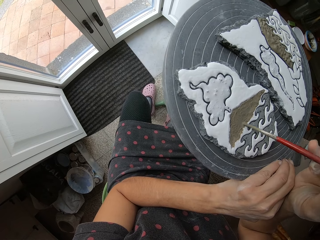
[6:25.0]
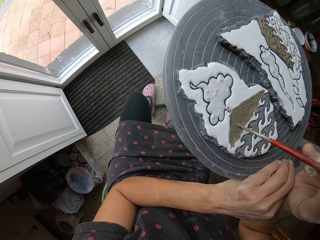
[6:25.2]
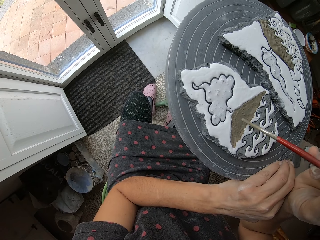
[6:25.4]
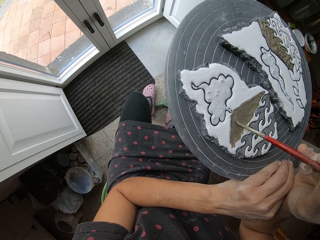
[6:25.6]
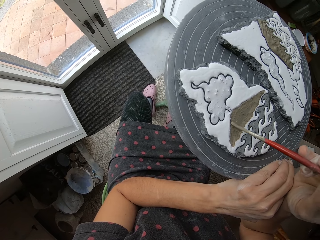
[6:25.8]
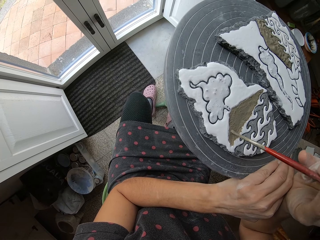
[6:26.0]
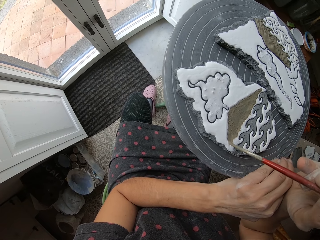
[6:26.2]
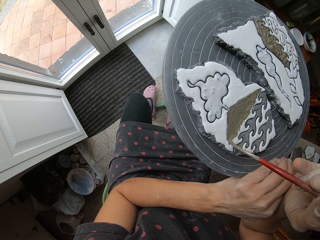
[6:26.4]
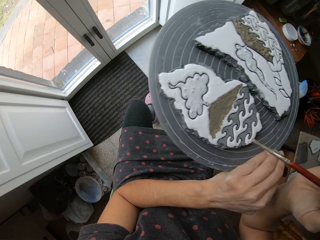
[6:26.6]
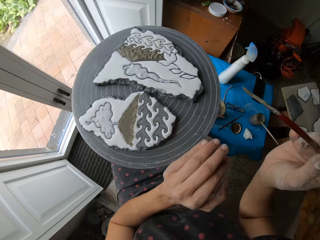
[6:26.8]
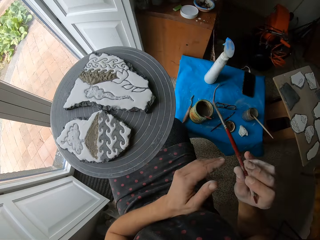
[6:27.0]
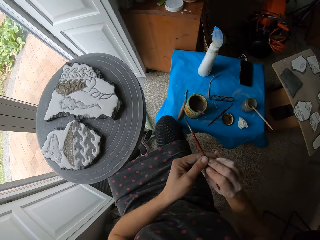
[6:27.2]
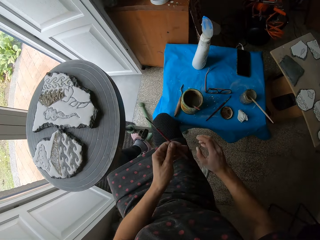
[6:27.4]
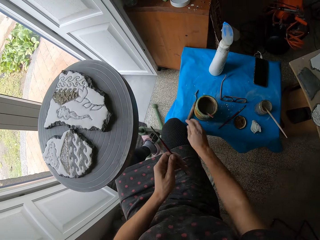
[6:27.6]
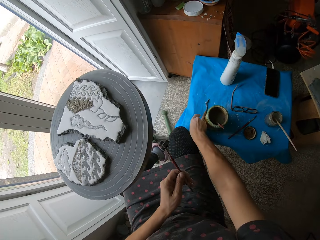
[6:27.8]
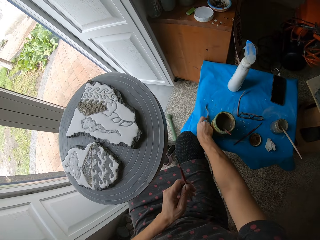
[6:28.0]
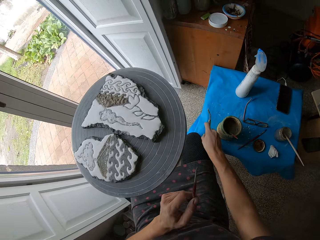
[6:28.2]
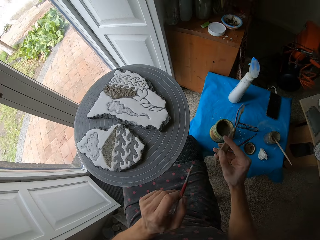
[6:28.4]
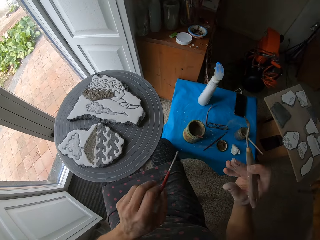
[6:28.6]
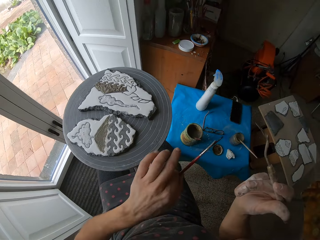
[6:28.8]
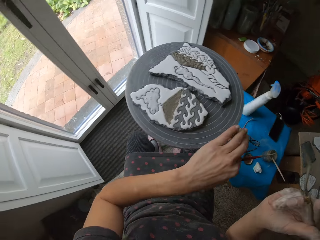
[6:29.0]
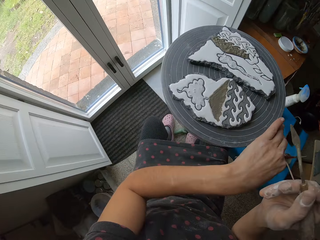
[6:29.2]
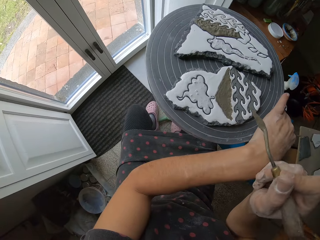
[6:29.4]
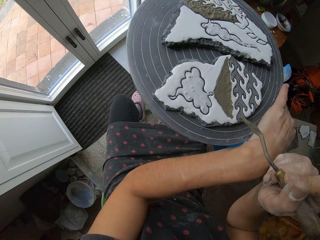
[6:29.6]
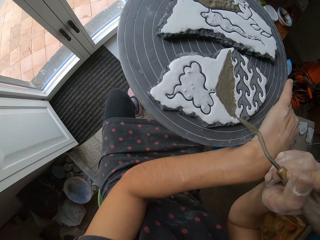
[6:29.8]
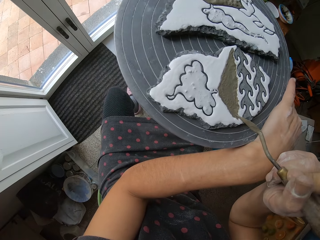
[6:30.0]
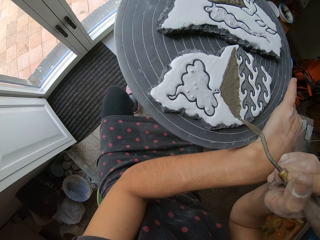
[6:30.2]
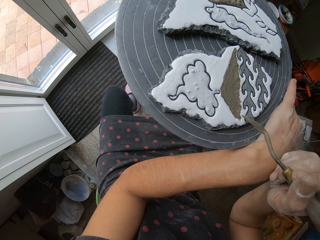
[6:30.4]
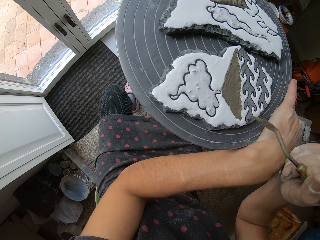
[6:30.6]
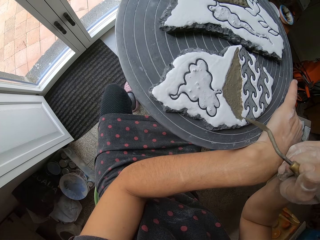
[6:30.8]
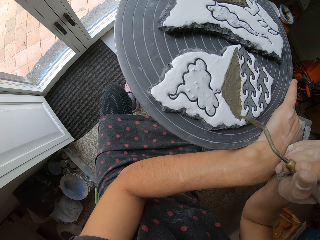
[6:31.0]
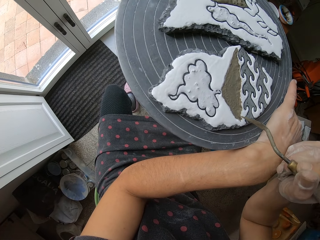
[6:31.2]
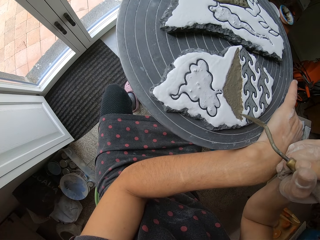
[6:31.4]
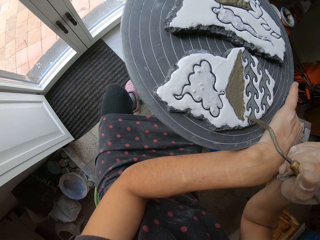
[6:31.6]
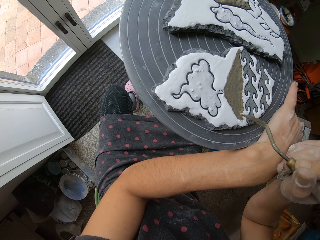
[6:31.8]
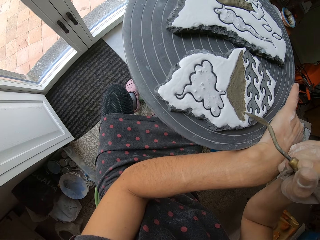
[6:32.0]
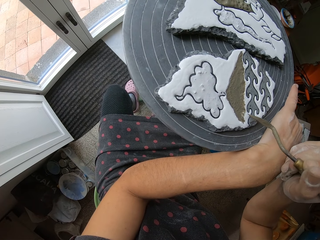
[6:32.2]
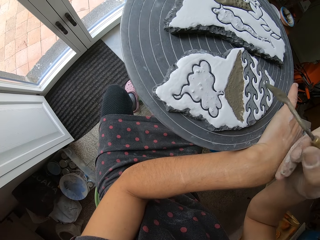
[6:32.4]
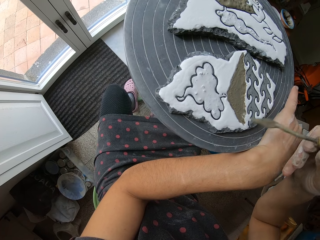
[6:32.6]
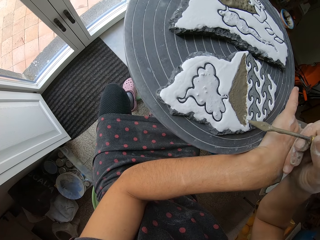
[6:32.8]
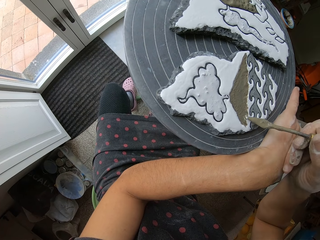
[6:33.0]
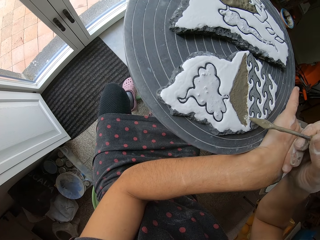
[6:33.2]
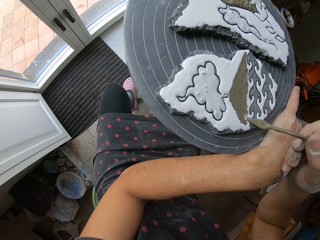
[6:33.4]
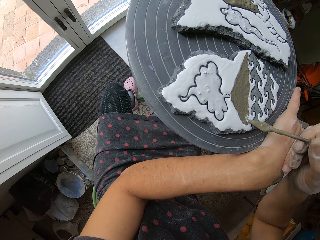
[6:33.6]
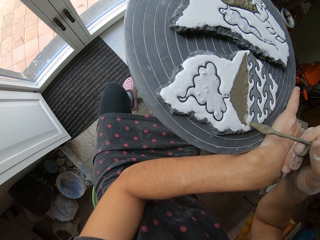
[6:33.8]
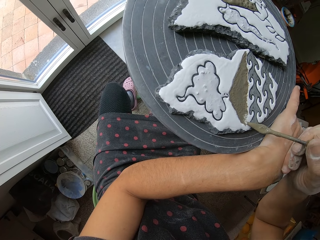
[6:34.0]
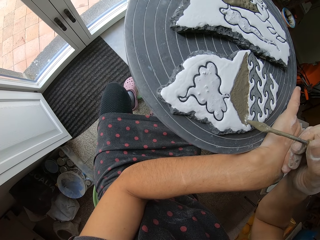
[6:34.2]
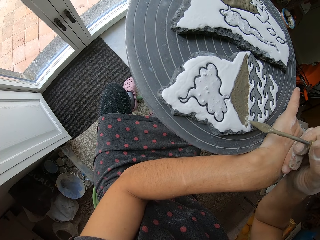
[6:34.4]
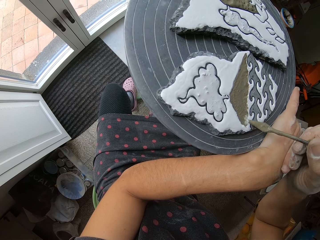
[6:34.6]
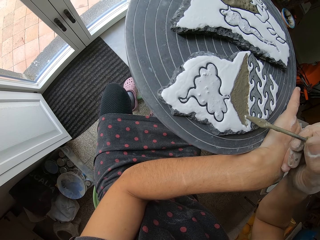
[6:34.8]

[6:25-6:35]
The camera wearer transfers the brush to the left hand. They hold a stick with the left hand. They pick up a sculpting tool or craft tool with the right hand. They turn the turn table. They hold the table with the left hand. They make a pattern on the clay using the sculpting tool. They paint the craft with a crafting tool.

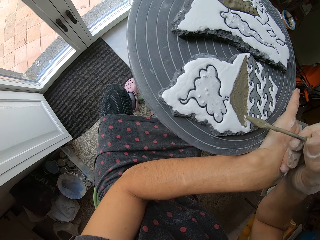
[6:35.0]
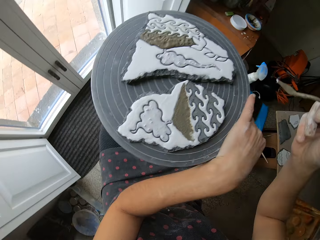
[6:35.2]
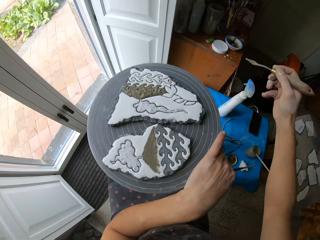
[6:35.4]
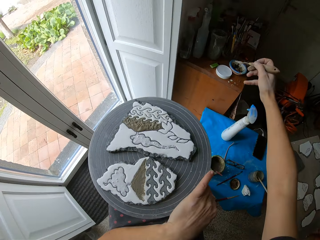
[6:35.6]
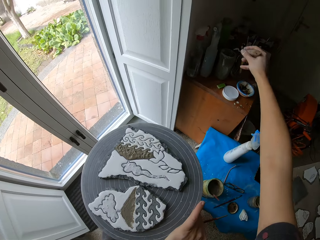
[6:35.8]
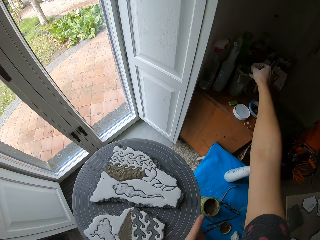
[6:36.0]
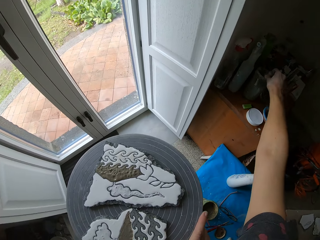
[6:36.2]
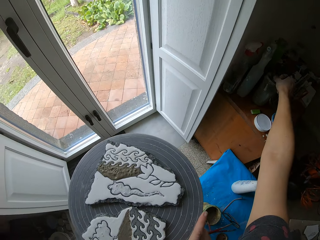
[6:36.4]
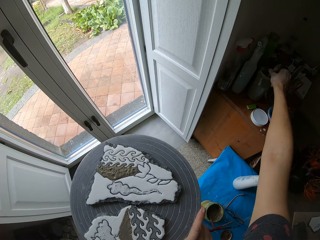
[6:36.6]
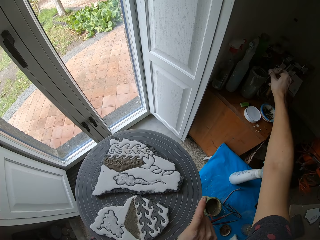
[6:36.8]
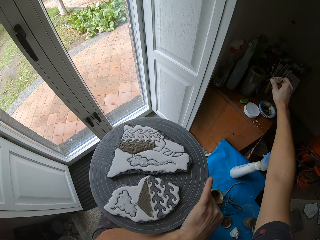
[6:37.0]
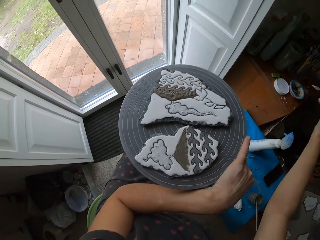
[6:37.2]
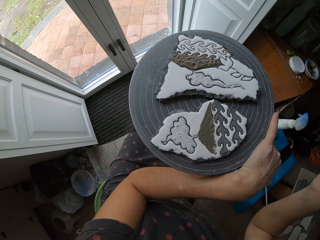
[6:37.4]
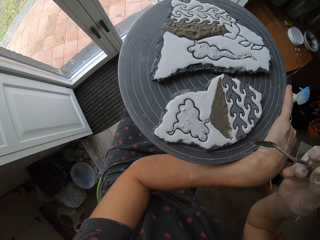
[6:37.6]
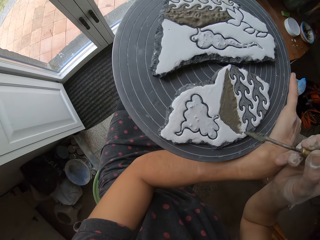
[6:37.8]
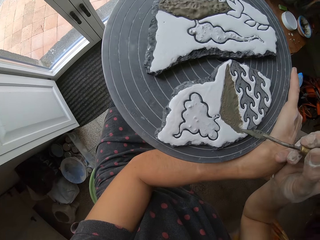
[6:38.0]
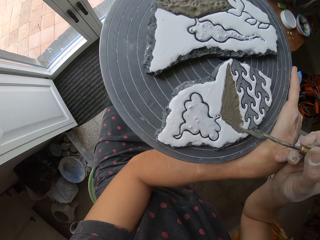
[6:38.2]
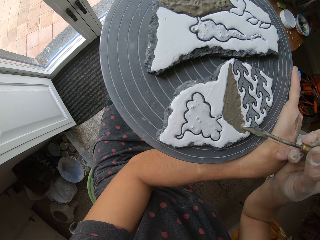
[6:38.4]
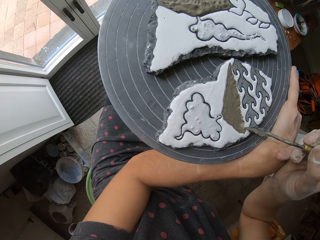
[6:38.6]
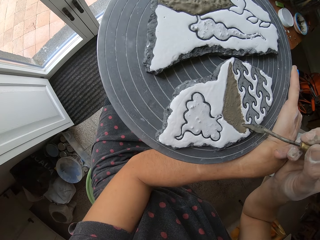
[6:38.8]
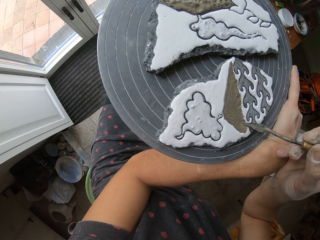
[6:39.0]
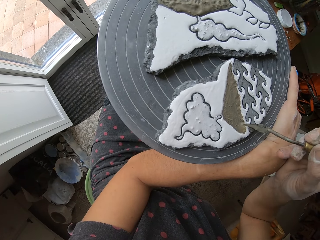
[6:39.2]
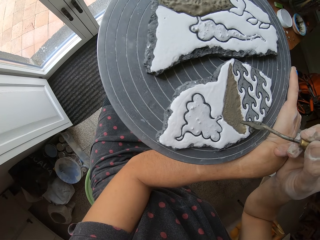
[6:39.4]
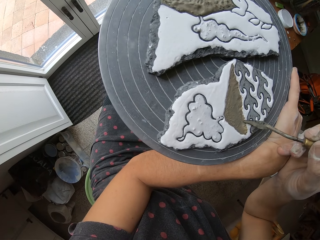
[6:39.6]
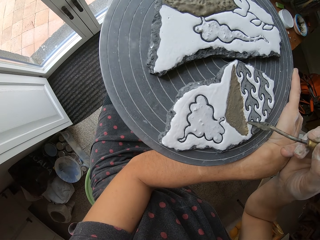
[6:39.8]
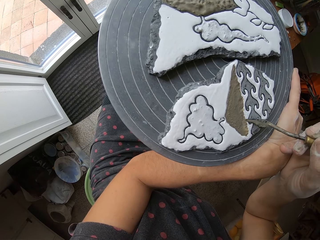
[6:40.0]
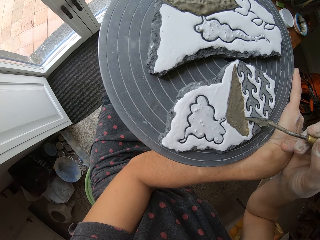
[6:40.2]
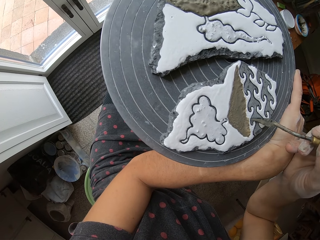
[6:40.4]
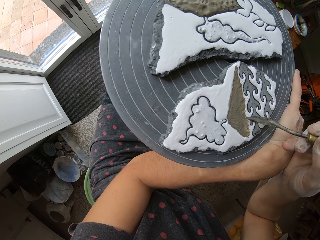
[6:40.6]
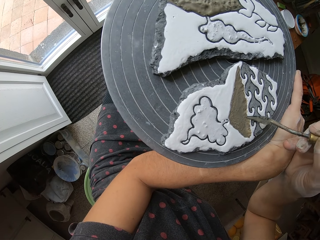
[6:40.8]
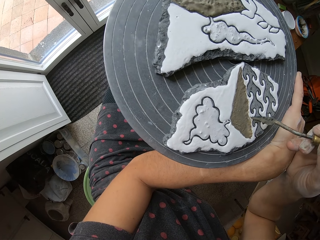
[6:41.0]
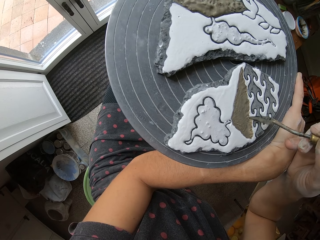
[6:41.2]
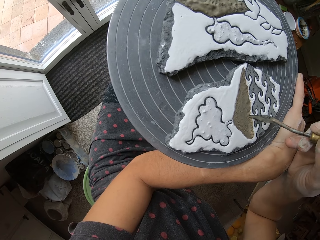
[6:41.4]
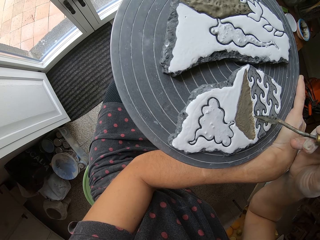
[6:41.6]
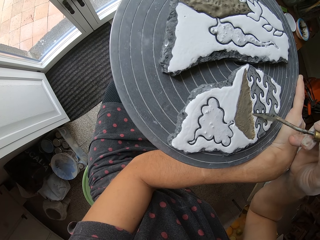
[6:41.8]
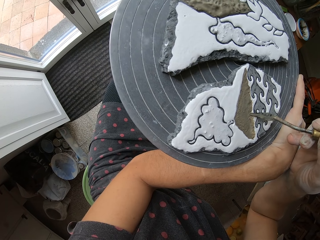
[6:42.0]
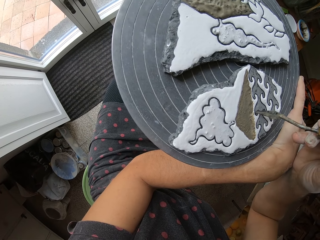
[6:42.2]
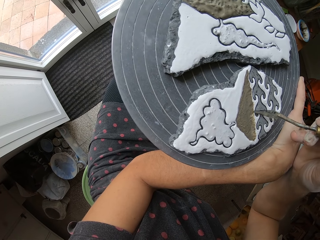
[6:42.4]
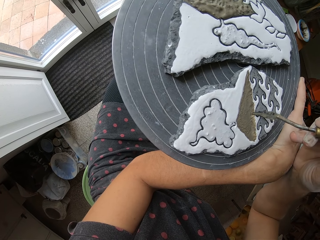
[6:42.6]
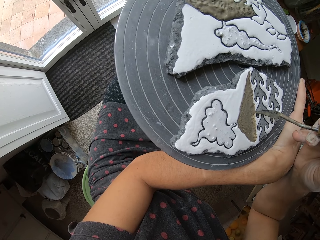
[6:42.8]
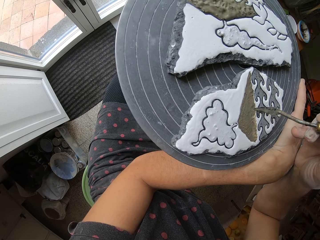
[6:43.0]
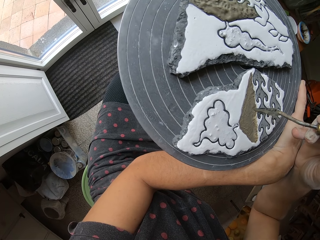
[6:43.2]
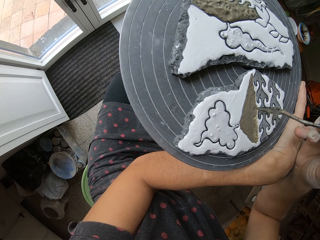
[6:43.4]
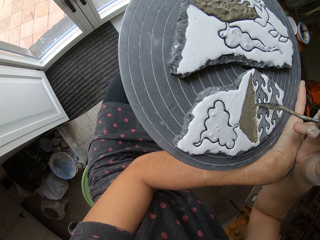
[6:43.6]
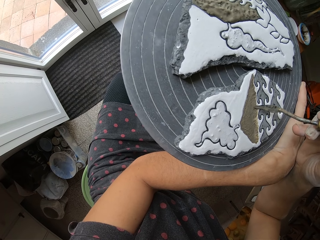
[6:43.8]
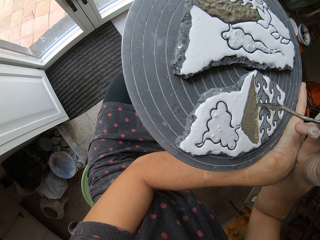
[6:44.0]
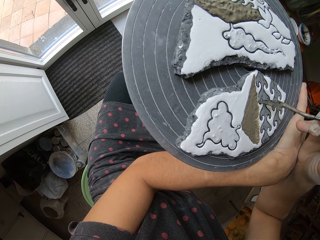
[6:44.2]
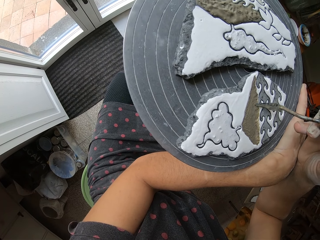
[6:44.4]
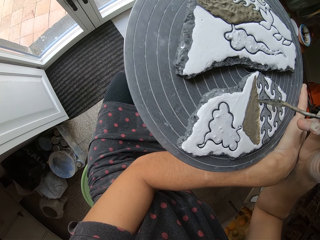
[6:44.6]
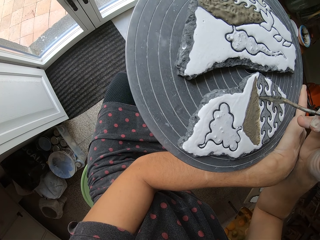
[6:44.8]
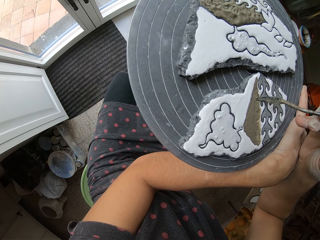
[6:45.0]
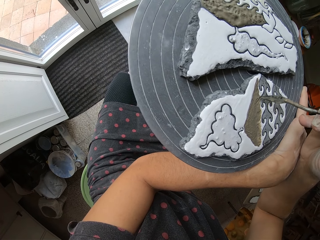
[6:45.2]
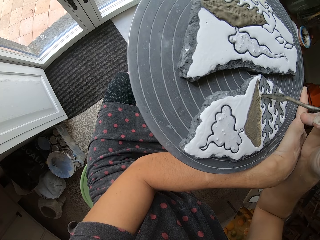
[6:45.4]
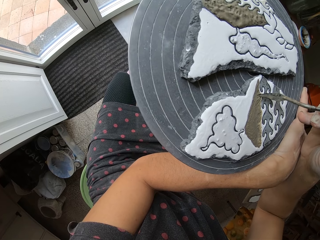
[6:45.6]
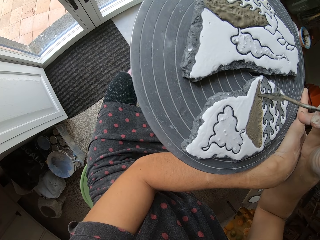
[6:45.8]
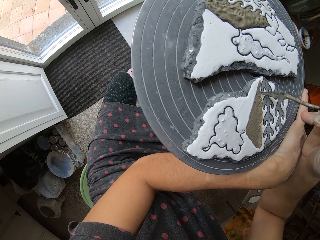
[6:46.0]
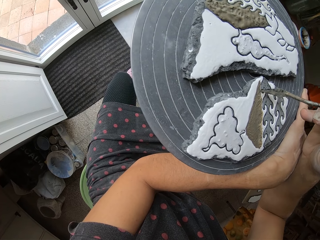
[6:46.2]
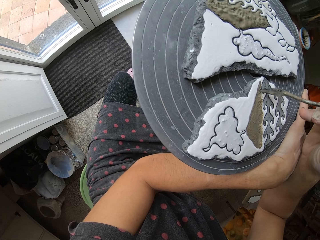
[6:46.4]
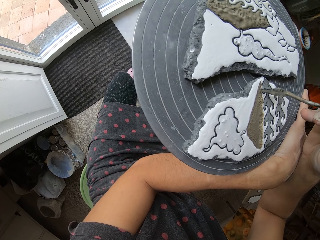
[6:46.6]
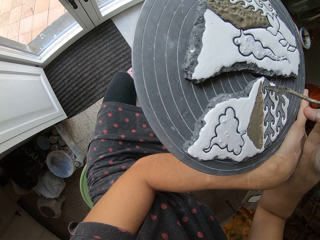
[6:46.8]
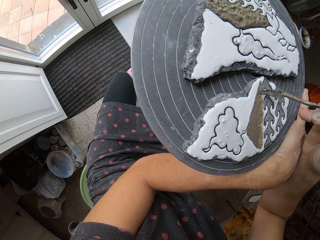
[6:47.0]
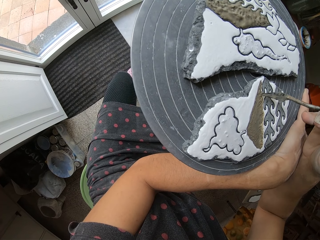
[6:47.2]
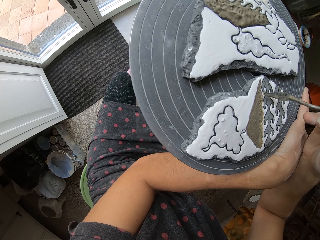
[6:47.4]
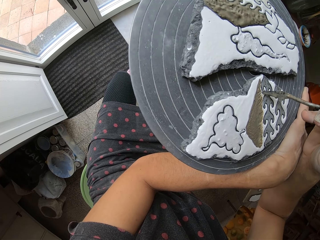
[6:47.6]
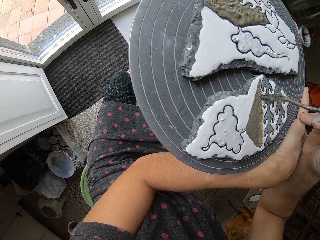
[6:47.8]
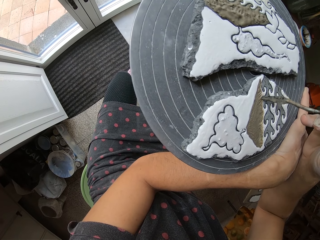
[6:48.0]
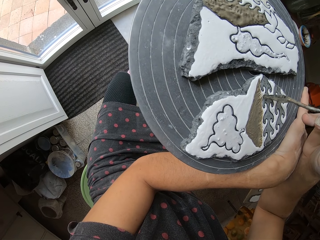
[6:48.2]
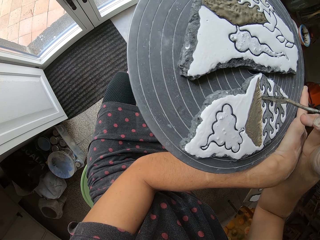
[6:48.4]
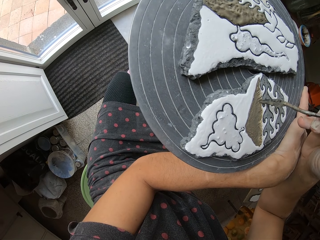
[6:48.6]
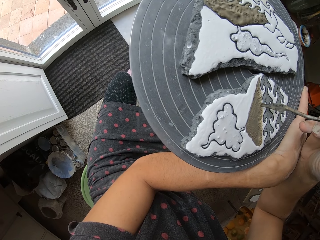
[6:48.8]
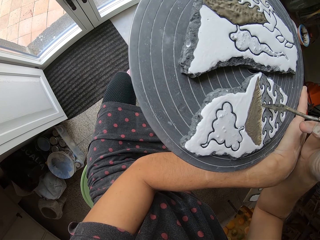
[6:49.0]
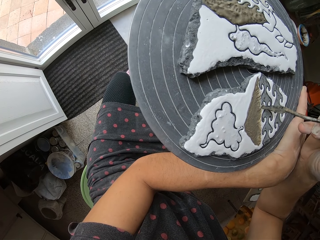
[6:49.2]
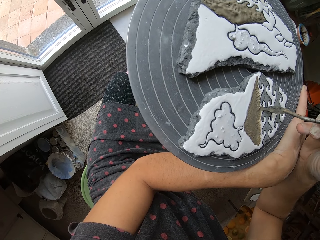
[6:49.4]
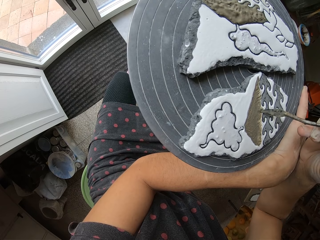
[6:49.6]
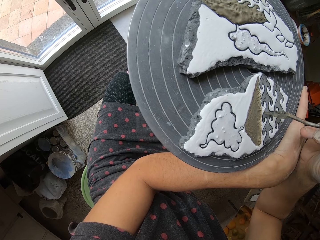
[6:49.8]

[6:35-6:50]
The camera wearer rinses the sculpting tool. They drop a stick in a container. They remove paint from the container. They make a pattern on the clay using the sculpting tool. They paint the craft with a crafting tool.
